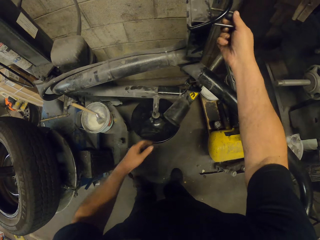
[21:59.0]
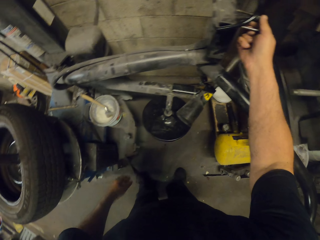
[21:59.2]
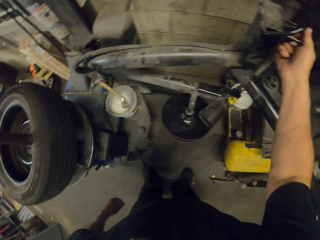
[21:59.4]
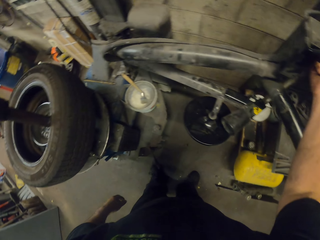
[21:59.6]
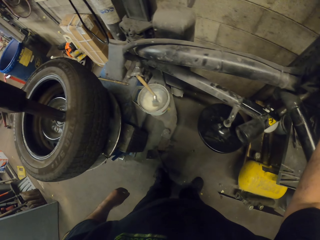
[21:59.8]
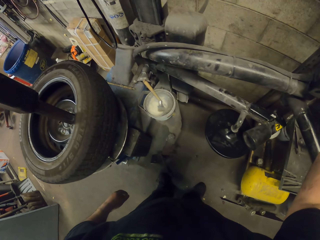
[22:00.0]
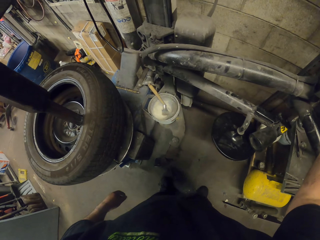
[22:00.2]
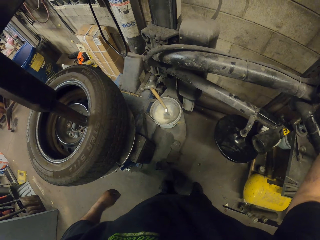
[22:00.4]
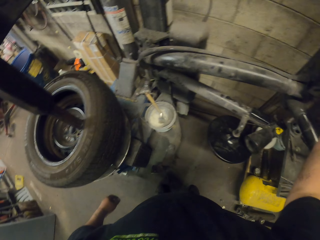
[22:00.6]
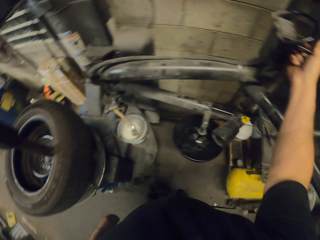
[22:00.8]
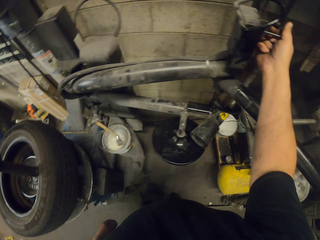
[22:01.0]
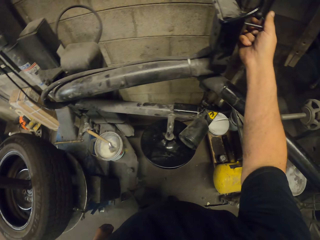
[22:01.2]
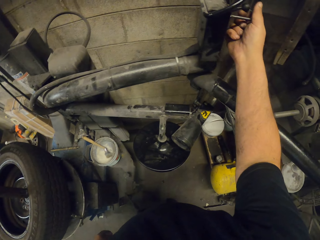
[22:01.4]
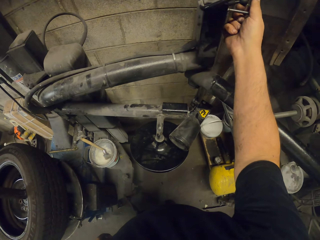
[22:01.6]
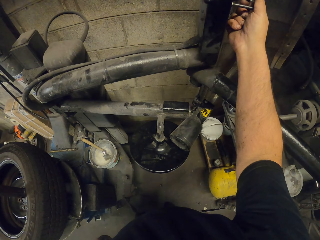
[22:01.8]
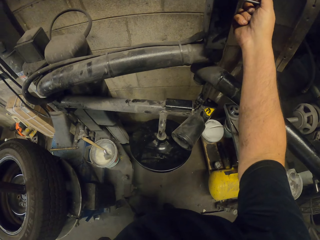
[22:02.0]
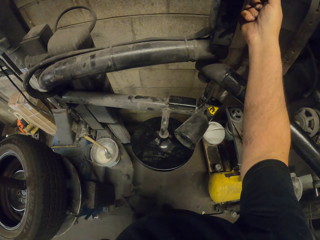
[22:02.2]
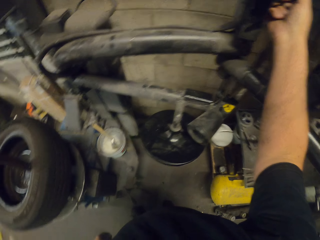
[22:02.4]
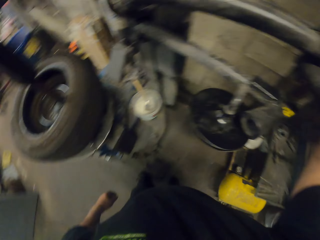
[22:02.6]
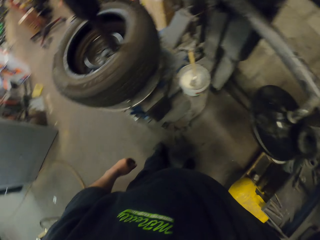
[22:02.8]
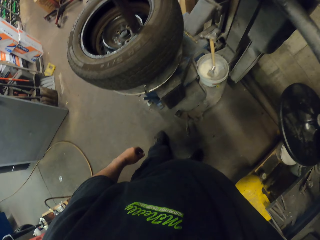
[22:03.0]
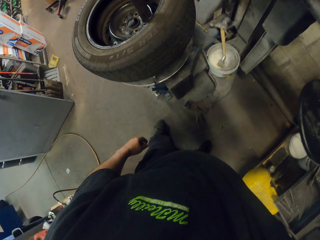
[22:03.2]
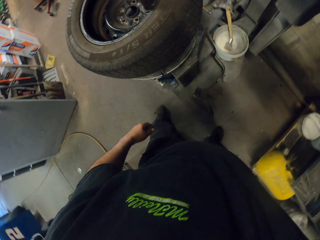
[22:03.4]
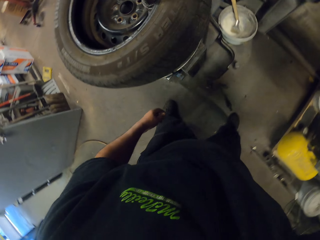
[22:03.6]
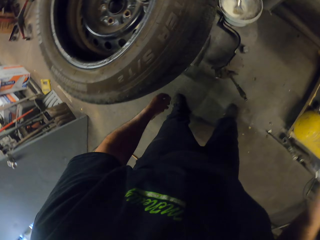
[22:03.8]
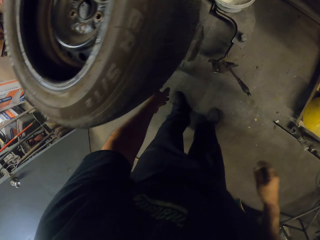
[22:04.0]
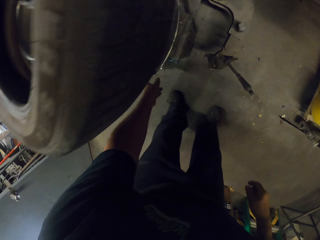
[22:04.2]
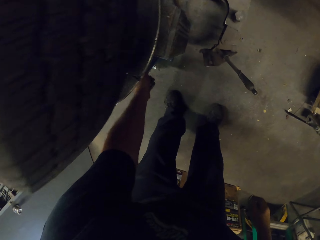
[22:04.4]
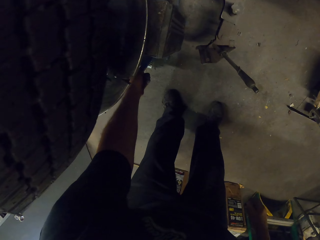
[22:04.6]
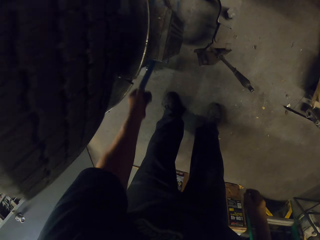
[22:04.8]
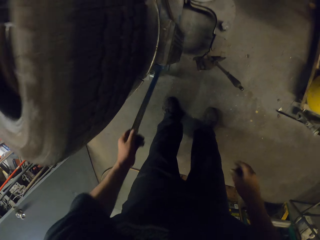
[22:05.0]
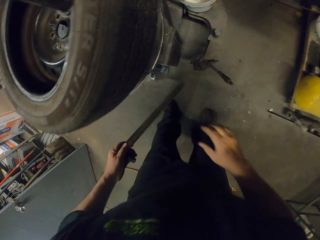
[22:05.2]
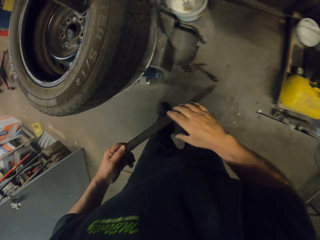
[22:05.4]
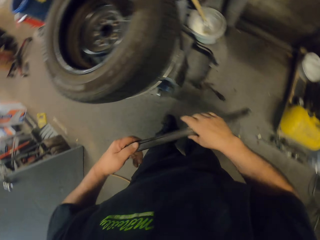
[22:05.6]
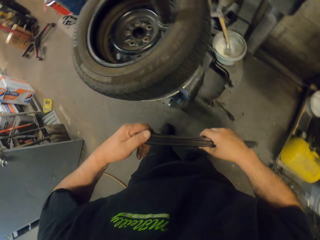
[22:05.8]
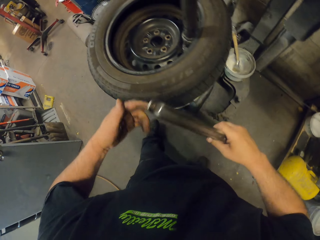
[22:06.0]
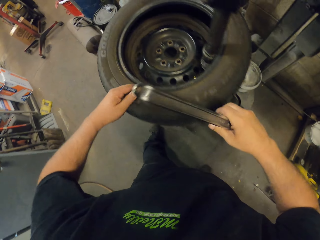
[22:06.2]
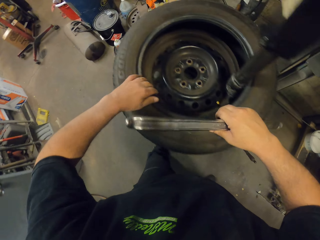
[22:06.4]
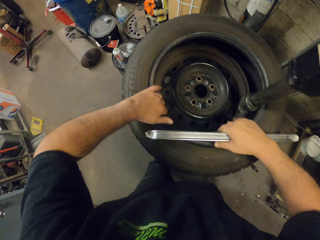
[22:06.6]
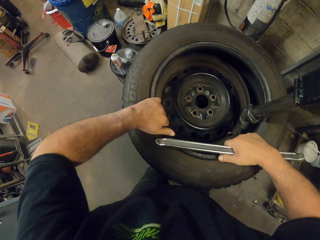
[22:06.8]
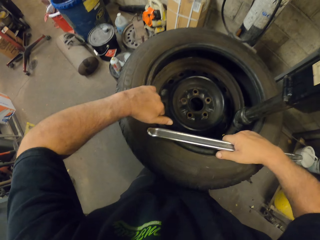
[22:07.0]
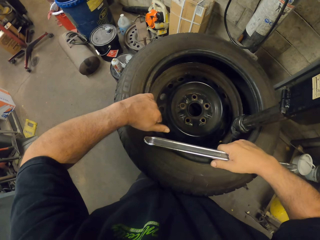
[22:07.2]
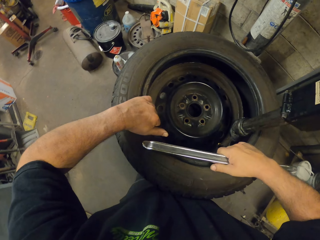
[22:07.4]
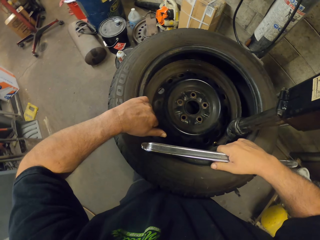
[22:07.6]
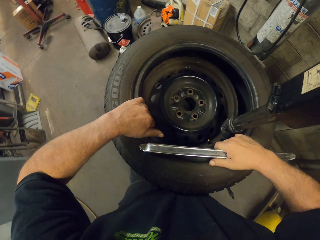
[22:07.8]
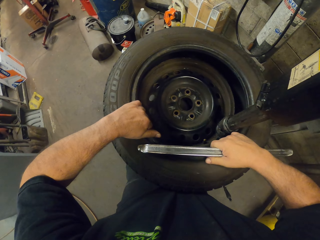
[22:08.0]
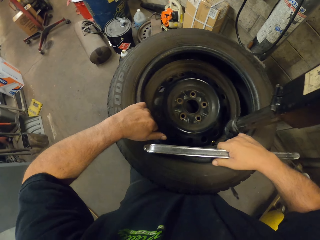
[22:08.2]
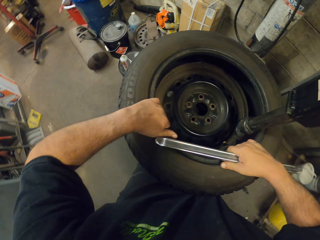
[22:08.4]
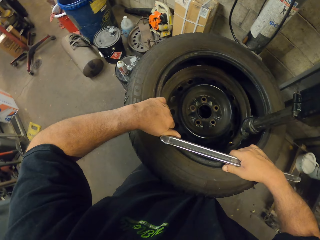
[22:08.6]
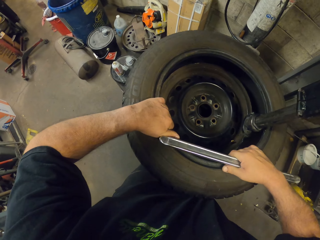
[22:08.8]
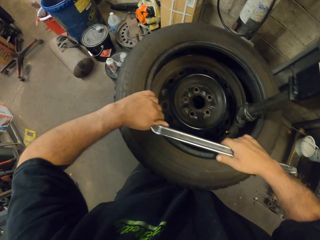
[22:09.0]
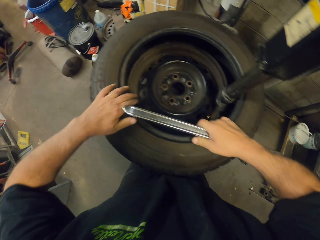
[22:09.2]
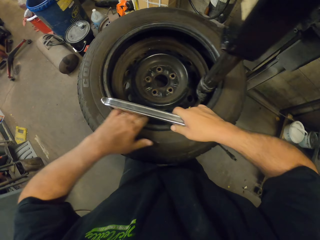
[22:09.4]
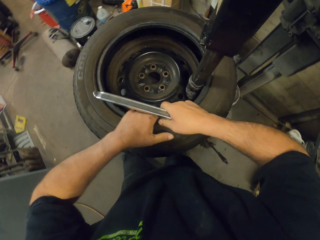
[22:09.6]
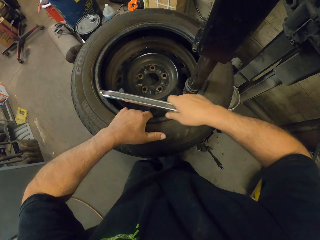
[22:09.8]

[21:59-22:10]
The camera wearer picks up a wrench or rim remover bar on the floor. They lift the wheel.

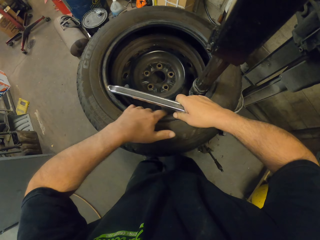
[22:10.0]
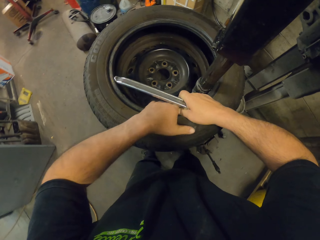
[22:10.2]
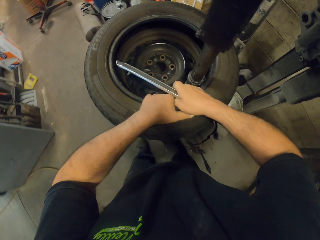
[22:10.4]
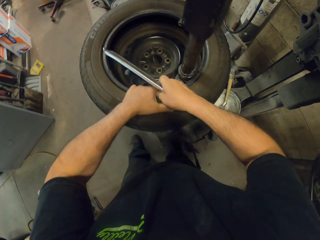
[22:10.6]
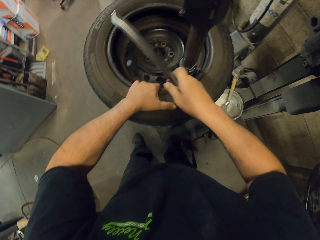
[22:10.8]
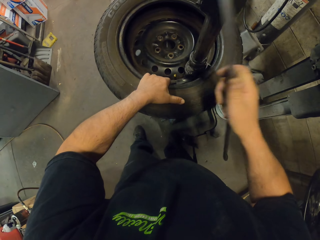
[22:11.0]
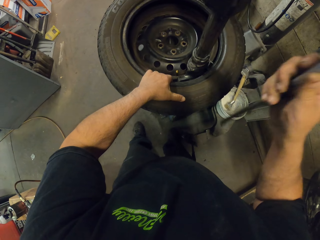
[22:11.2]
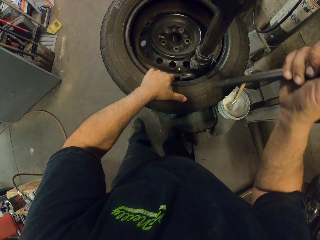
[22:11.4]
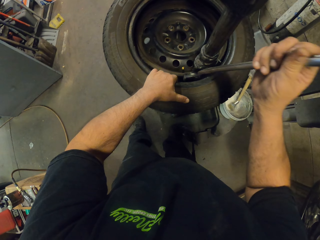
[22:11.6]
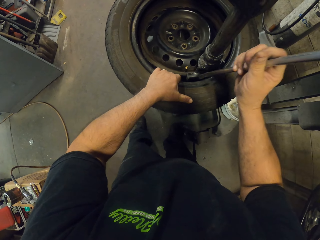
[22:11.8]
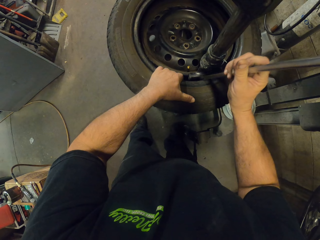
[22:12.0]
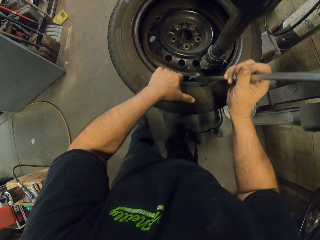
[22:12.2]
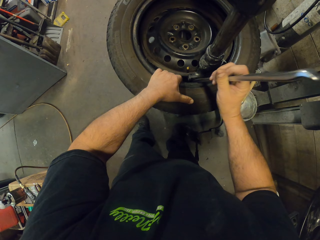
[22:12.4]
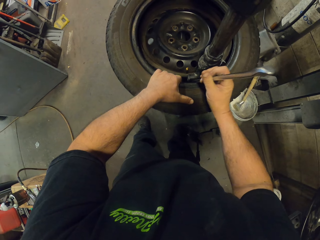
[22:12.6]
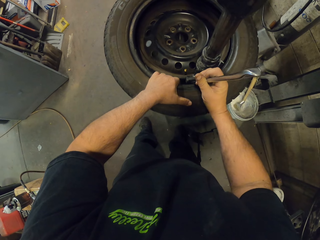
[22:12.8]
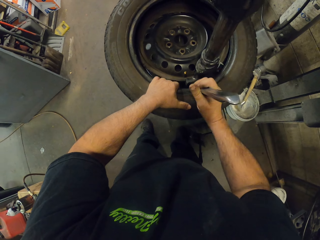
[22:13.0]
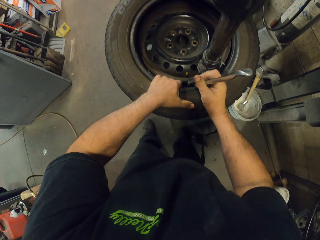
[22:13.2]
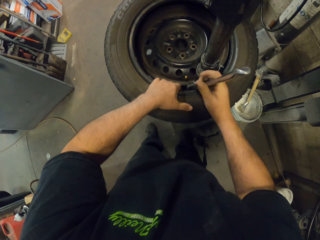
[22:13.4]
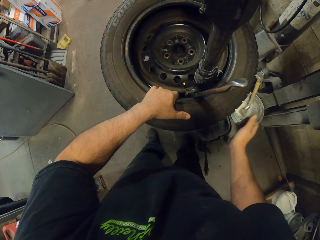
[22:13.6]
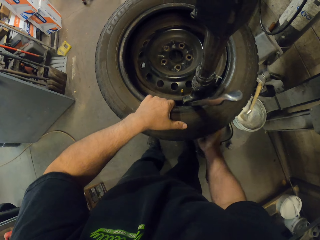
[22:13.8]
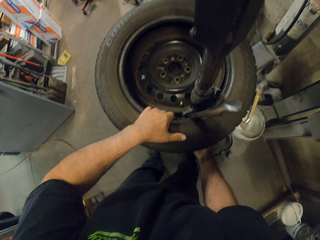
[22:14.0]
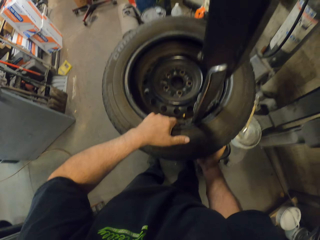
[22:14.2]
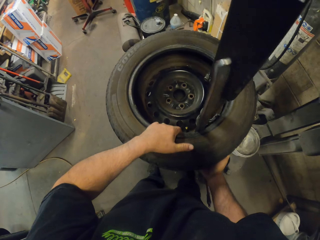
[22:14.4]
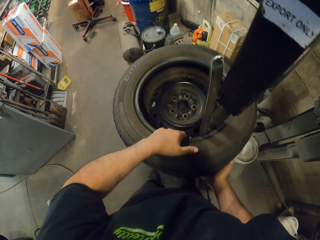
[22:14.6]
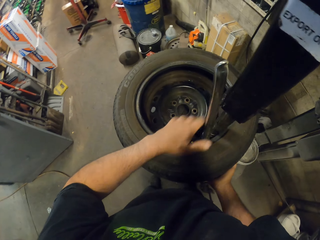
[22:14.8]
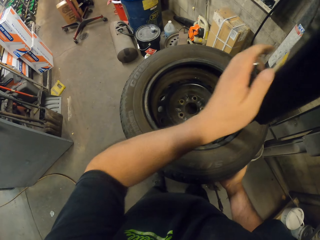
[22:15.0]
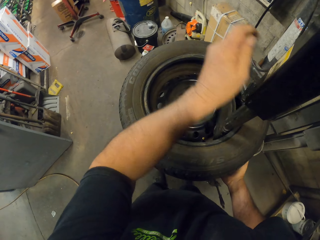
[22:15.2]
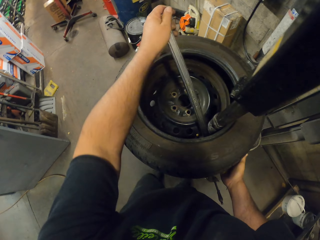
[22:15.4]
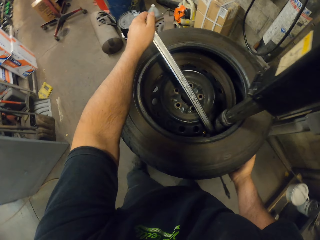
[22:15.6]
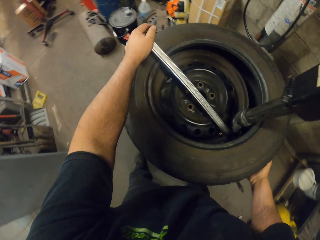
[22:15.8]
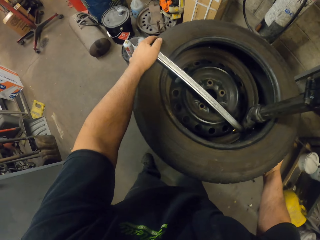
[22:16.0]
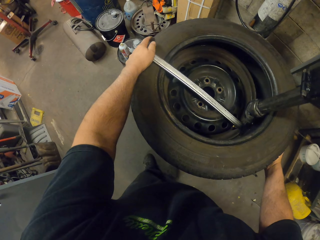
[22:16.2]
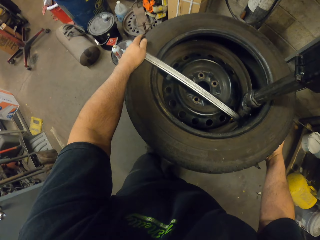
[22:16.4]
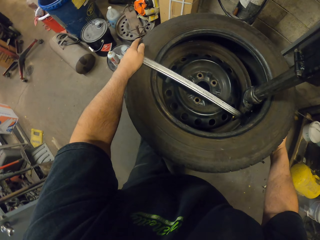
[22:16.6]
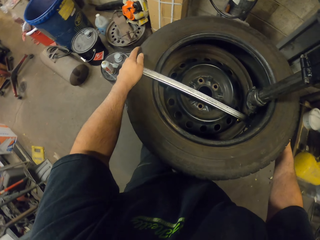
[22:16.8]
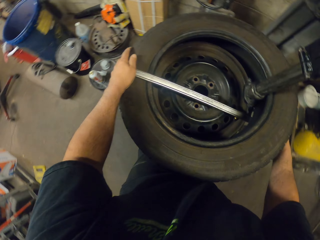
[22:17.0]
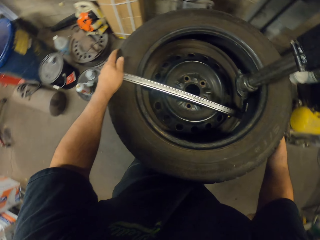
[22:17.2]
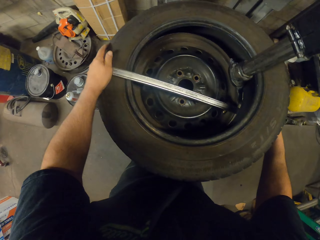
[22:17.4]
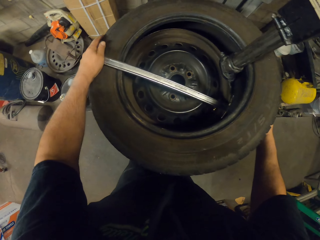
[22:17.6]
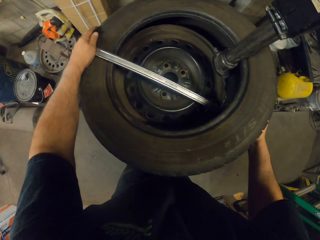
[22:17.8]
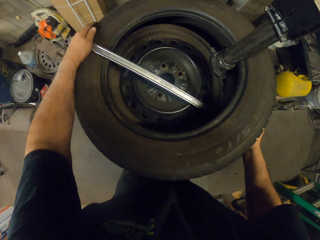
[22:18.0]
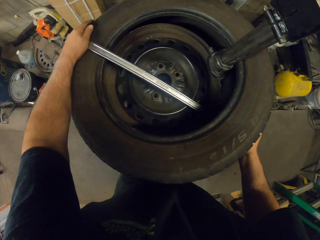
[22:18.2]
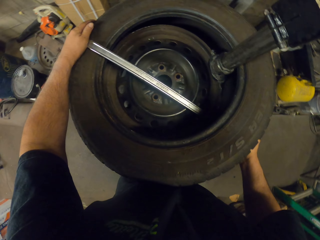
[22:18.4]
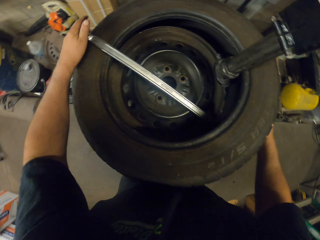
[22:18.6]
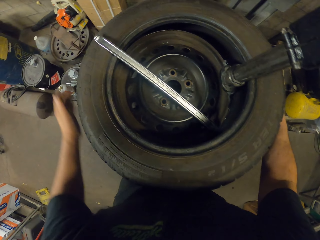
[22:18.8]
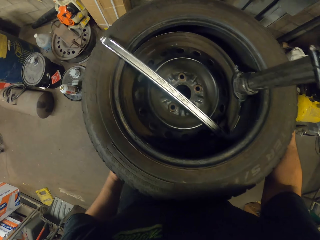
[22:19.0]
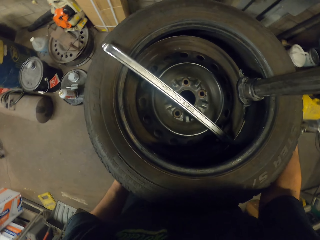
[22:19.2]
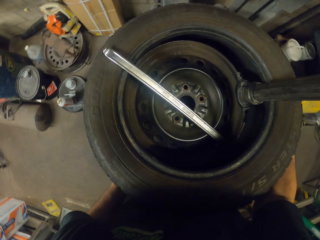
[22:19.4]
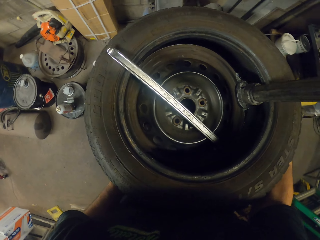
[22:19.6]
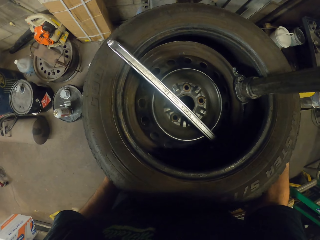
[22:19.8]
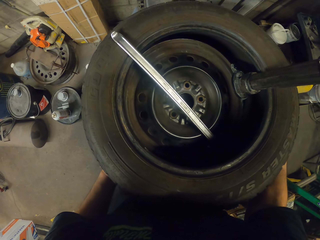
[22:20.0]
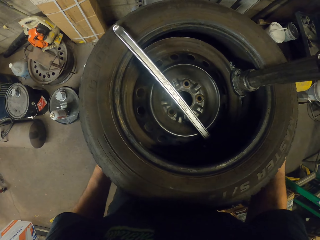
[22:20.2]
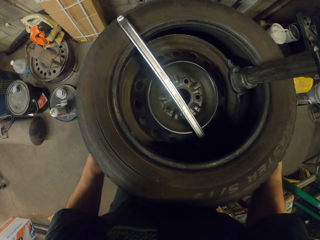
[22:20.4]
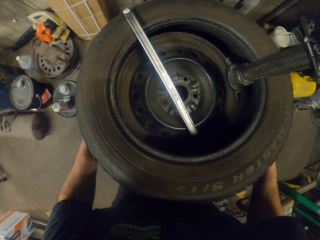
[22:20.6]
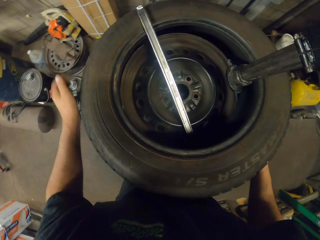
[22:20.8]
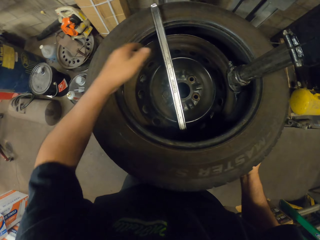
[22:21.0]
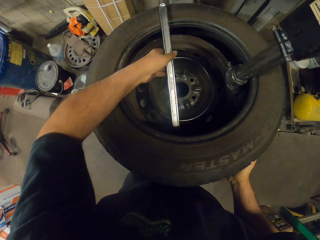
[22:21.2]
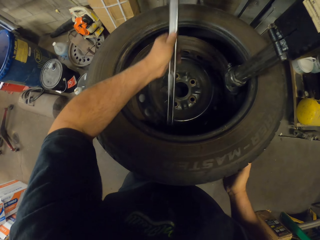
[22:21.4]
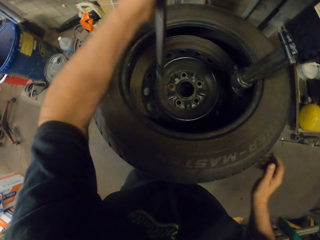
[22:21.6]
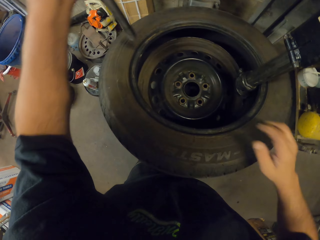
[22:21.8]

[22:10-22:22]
The camera wearer inserts the wrench in the wheel. They try to remove the rim with the rim remover bar. They lift the wheel. They lift the wheel using the wrench. They lift the wheel.
